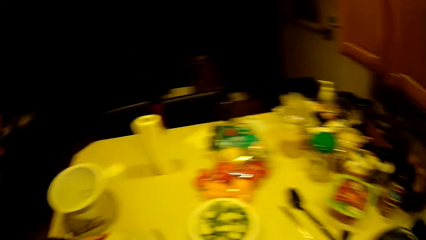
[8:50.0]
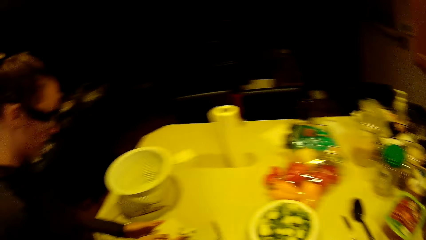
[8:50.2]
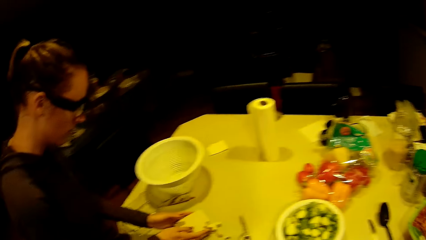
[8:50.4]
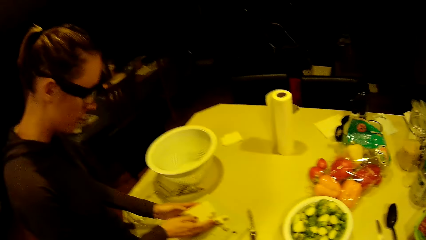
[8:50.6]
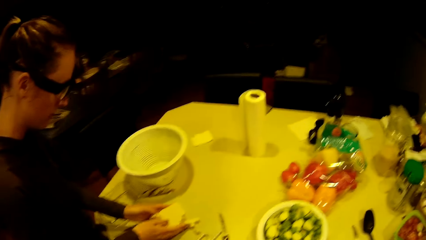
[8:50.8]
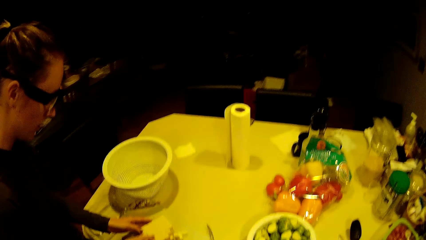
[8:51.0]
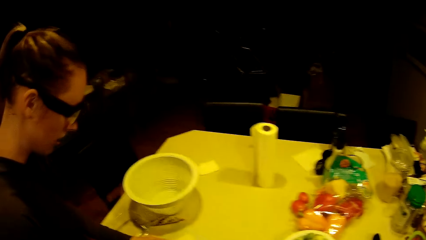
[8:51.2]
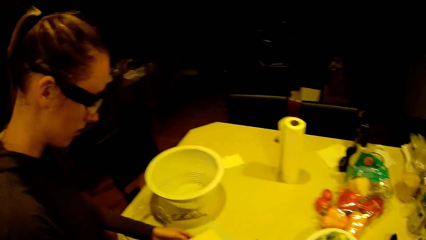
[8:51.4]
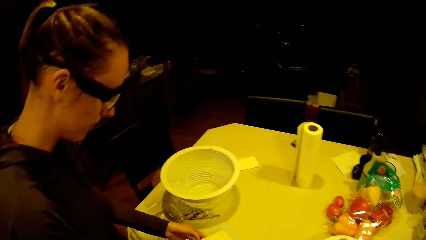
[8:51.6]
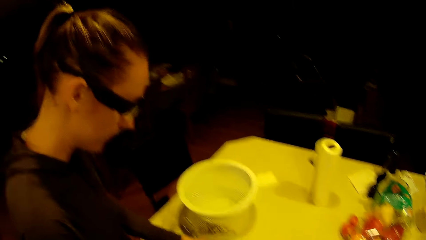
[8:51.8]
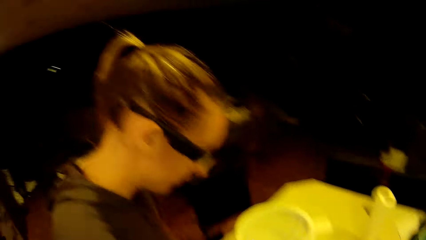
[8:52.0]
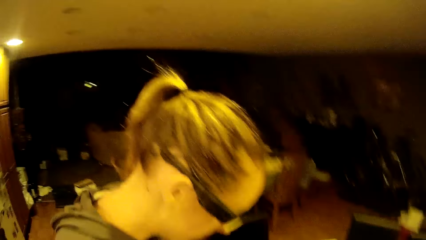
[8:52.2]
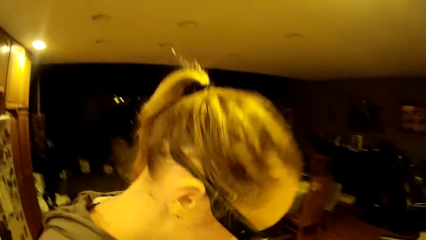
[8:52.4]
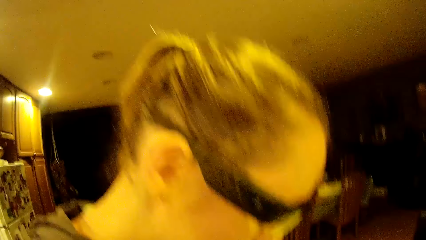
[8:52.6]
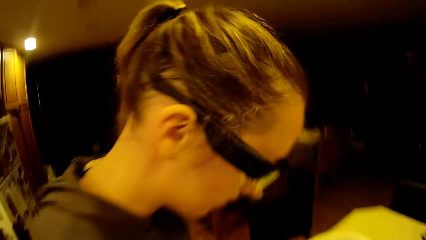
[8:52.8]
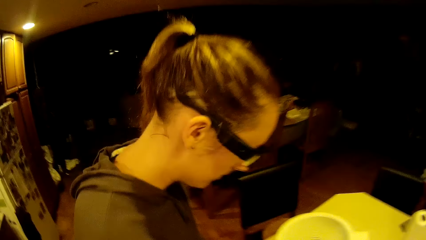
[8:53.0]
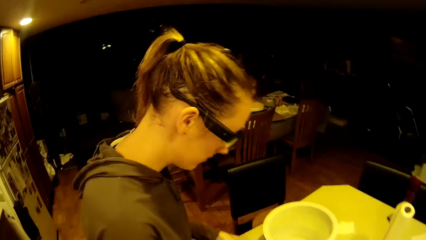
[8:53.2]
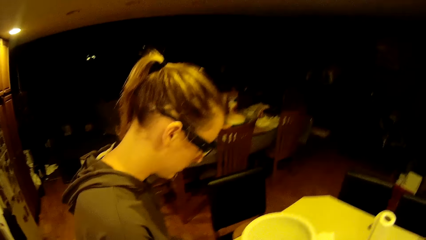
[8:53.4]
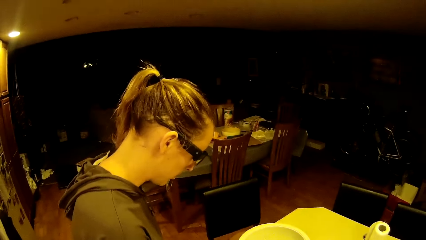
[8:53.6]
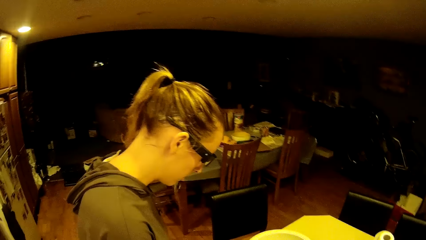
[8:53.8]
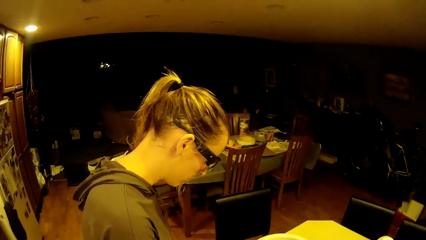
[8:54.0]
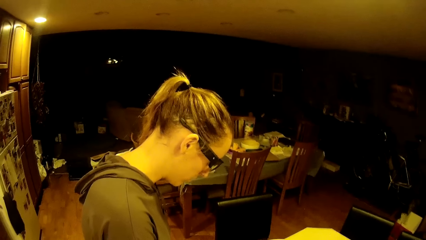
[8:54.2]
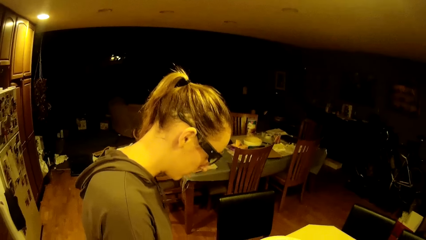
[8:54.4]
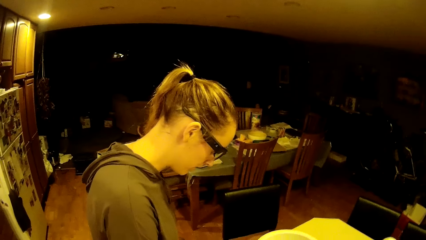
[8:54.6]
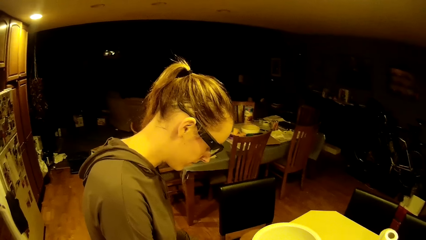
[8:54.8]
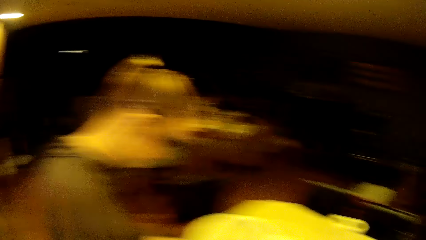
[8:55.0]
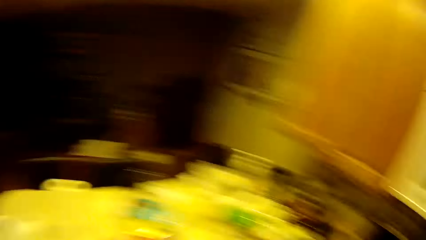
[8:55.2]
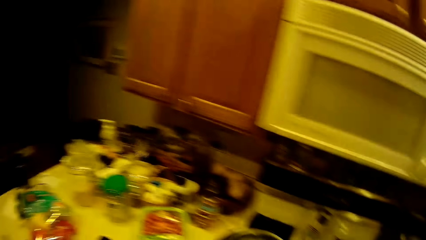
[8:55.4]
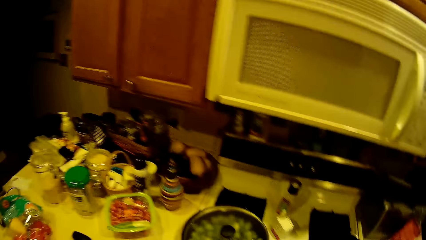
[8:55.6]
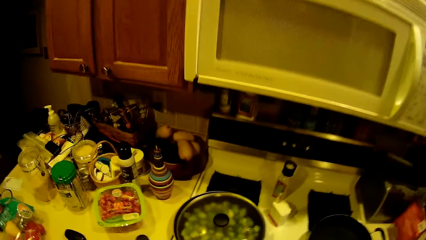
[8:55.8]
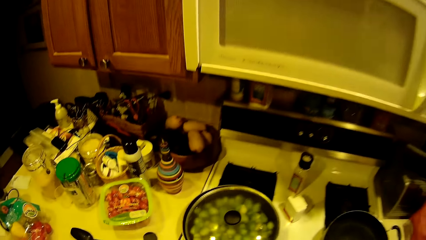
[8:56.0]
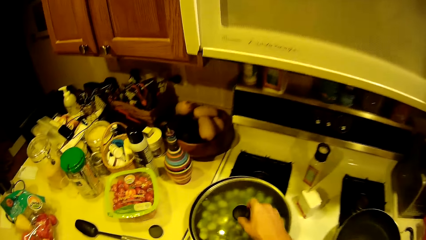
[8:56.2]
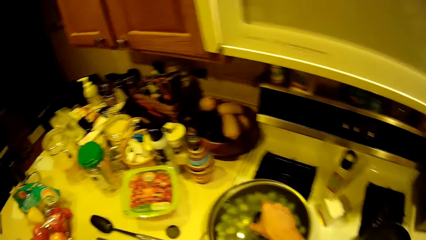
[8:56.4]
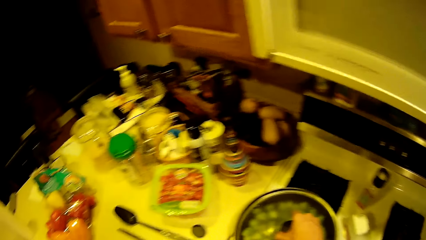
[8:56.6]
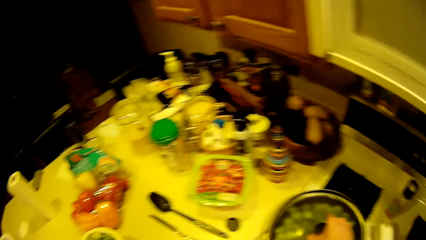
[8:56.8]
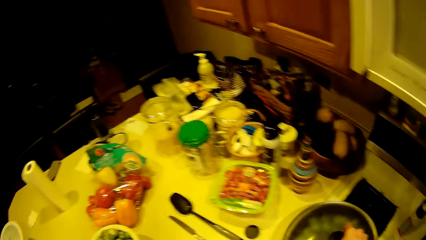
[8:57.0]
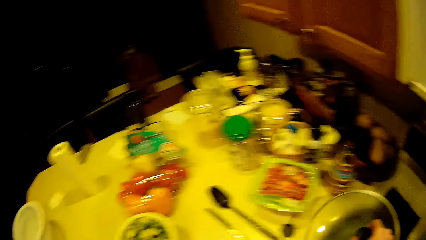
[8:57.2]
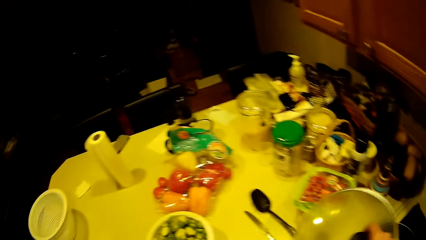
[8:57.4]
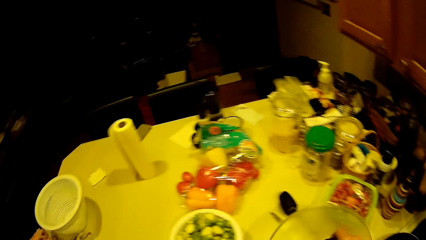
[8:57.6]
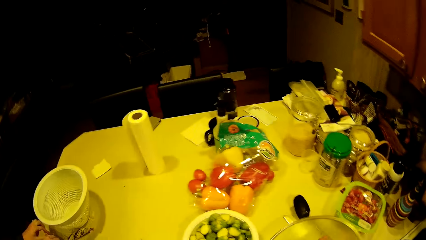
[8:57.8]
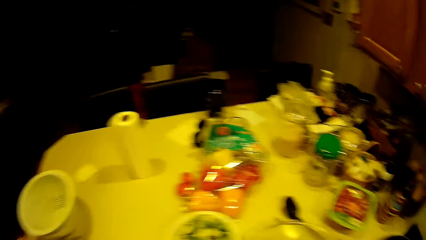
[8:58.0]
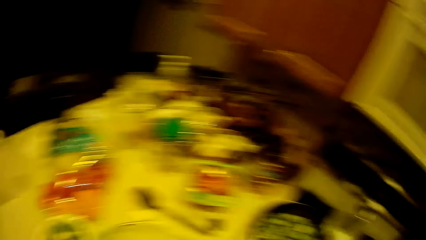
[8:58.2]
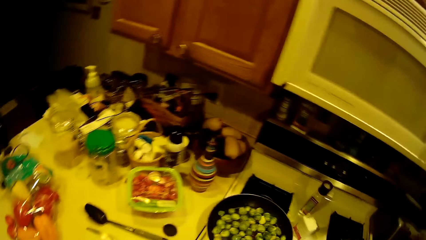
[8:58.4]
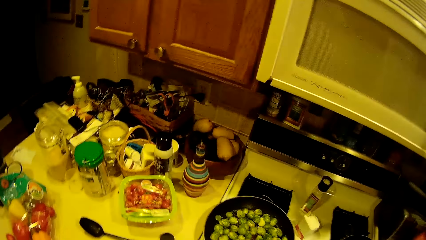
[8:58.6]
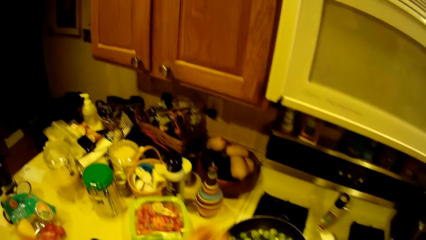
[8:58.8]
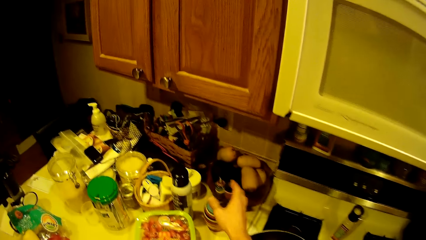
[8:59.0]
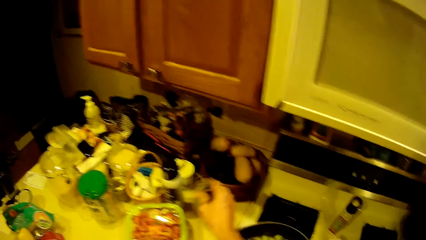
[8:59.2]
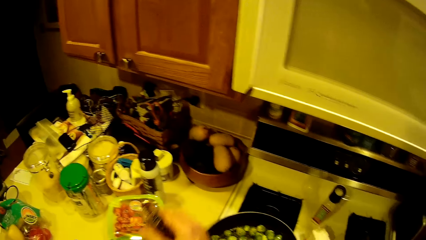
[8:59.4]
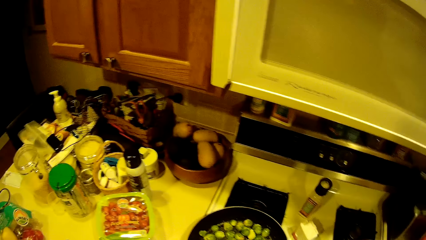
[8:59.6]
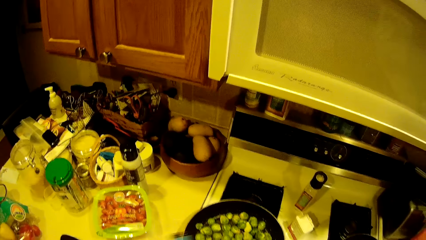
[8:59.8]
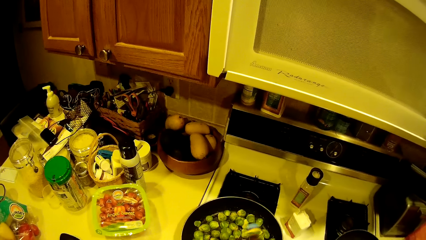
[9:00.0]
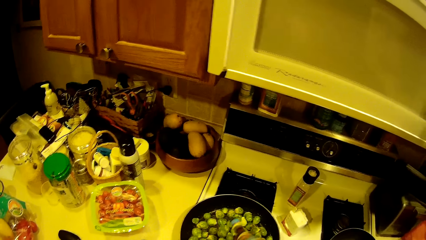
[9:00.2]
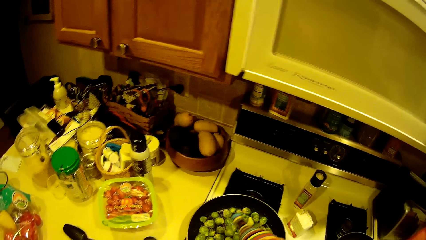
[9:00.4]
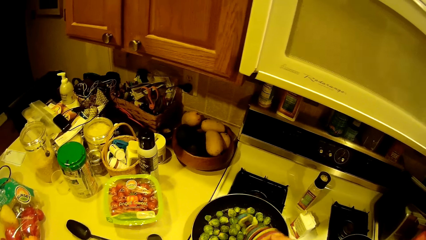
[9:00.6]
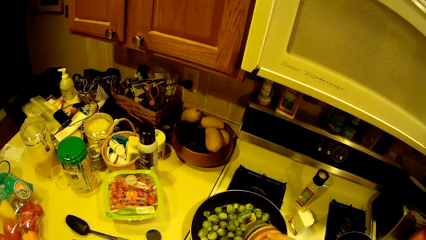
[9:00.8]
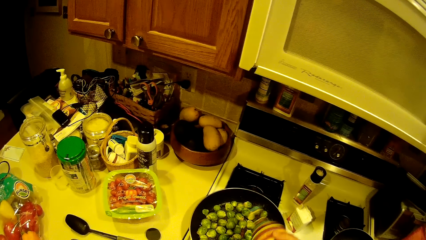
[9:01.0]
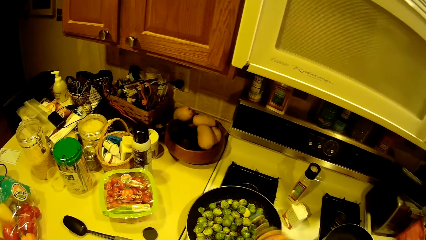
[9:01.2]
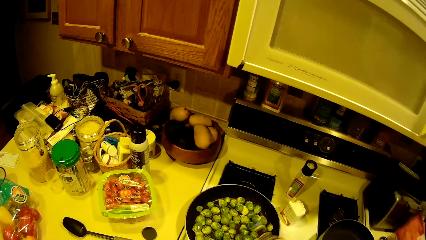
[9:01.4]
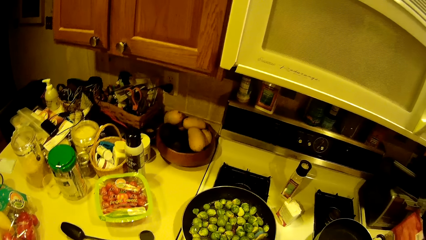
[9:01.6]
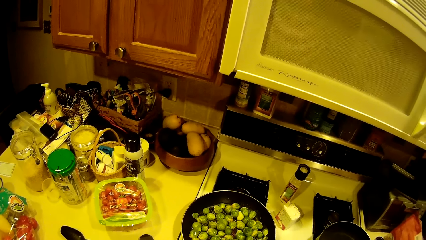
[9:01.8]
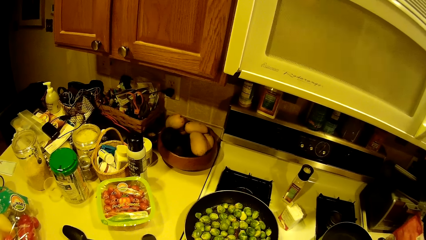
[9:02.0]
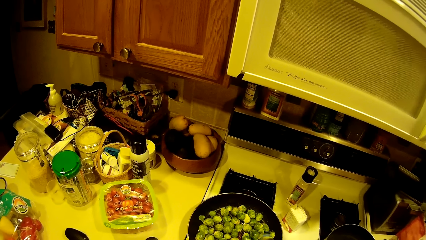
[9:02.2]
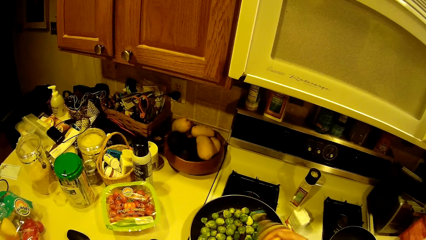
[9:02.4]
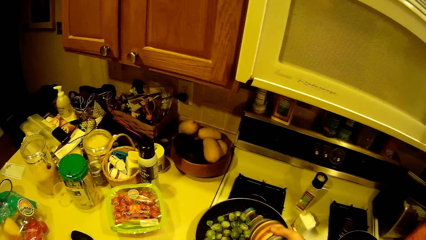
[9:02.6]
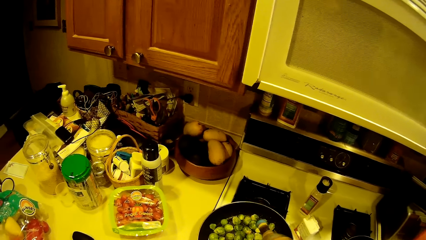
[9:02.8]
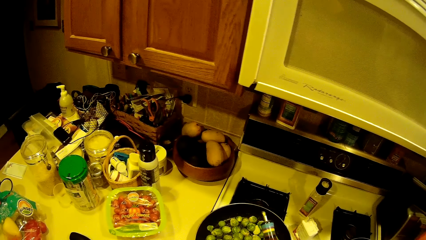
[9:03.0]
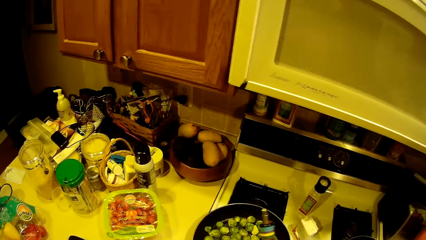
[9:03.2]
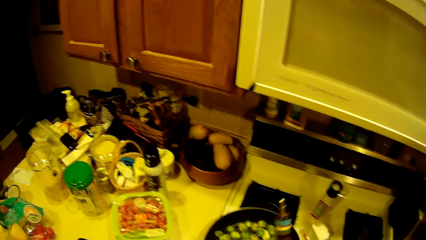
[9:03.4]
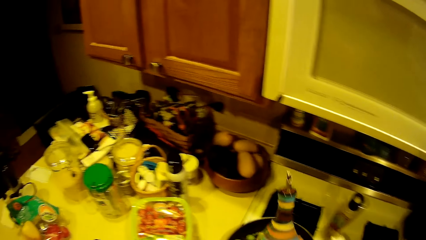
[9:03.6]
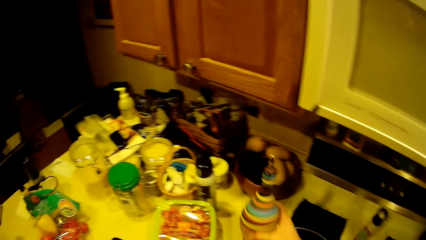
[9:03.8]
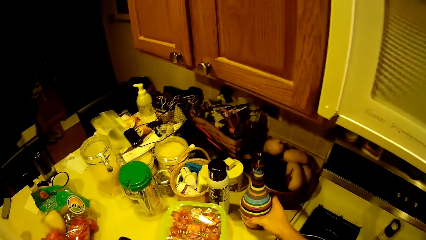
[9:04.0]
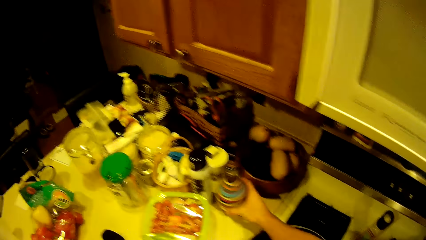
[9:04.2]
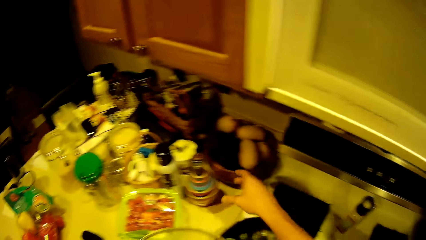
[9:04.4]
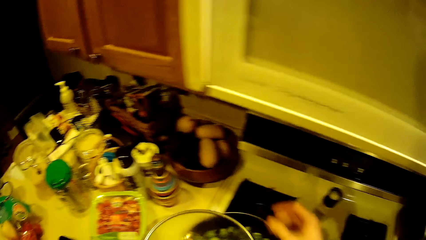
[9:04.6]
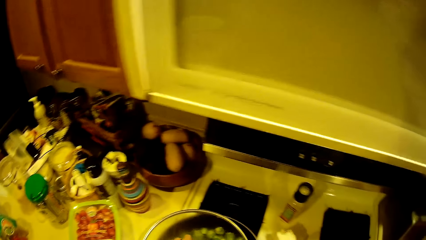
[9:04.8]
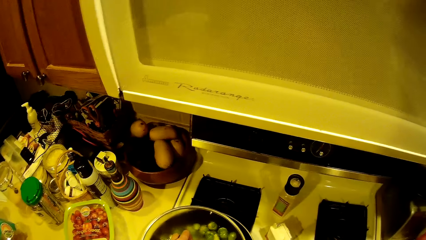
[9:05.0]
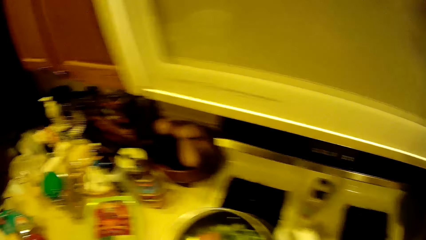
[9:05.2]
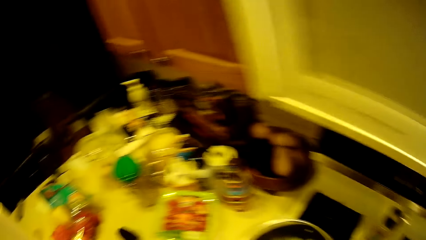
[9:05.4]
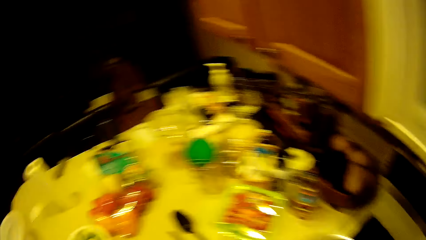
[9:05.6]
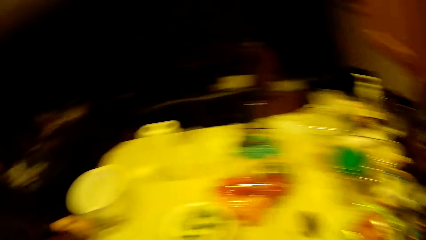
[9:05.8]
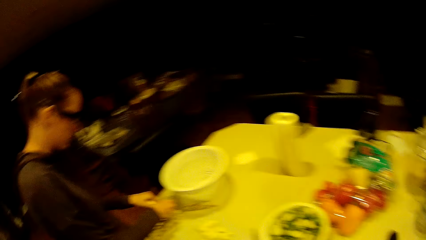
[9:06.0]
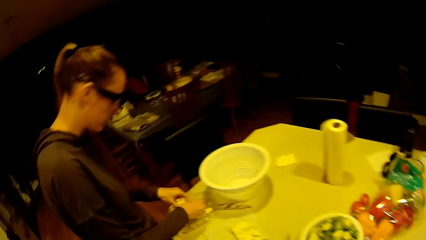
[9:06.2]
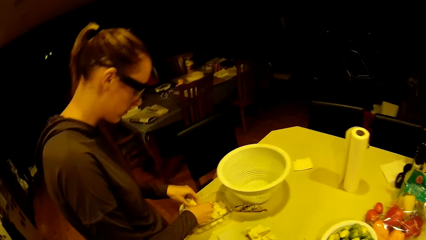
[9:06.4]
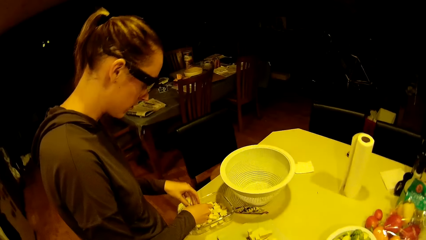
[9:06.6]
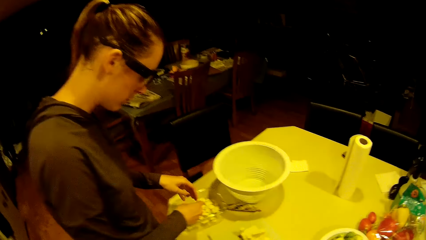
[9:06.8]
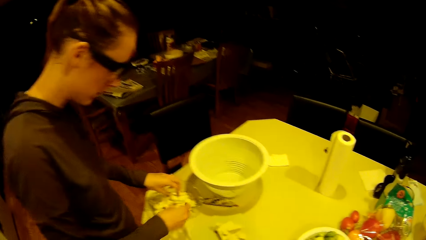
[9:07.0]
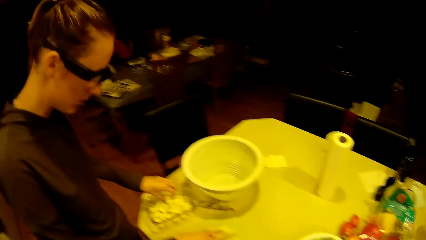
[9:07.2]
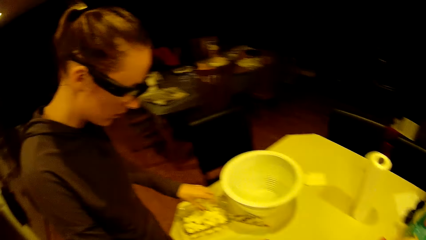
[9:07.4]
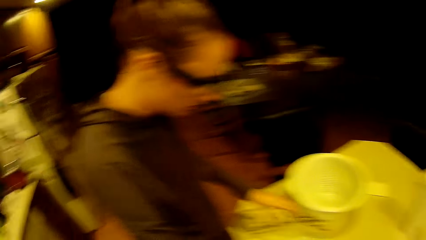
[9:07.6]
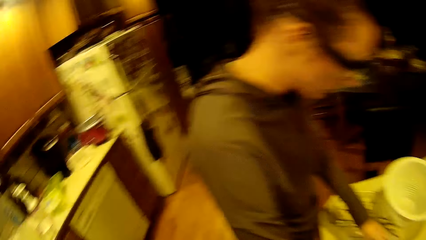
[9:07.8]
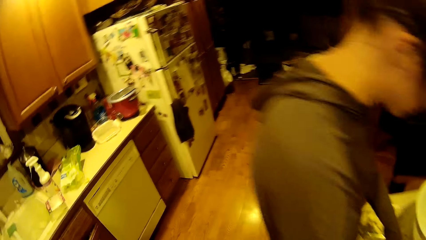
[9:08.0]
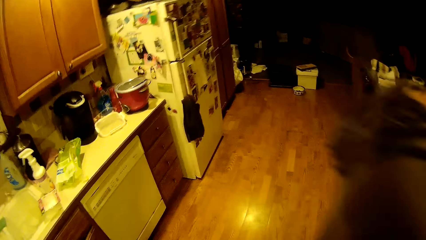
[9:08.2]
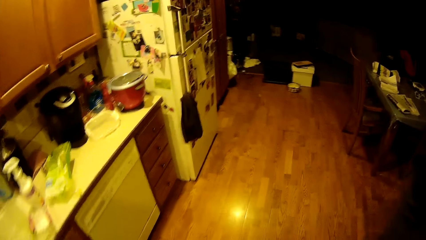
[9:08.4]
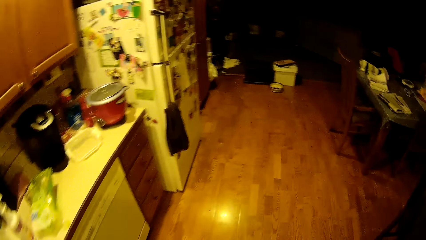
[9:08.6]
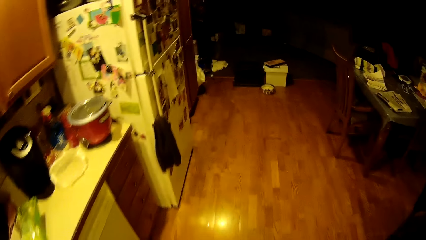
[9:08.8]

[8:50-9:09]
The woman holds a box on the table. The camera wearer takes the fry pan cover off the fry pan. They drop the fry pan cover on the worktop. They take the bottle from the worktop with the right hand. They sprinkle oil from the bottle into the fry pan. They pick the fry pan cover from the worktop with the left hand. They drop the bottle on the worktop. They cover the fry pan with the fry pan cover. The woman puts food on a container. The woman crumbles the cheese into the plastic bowl.
